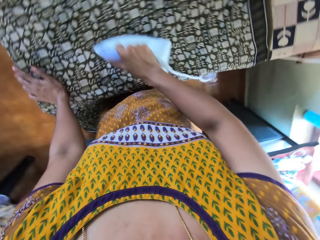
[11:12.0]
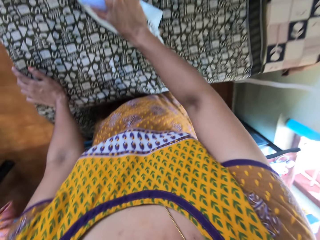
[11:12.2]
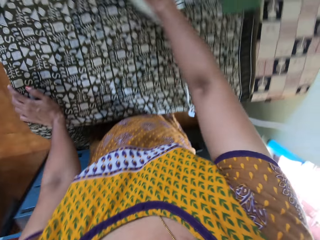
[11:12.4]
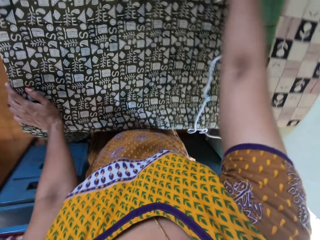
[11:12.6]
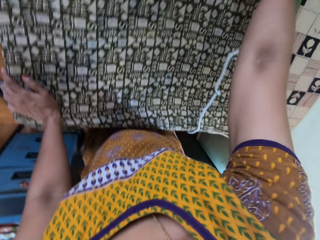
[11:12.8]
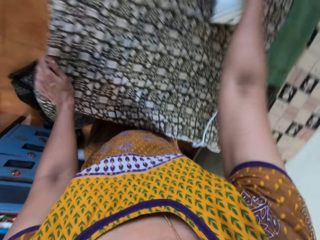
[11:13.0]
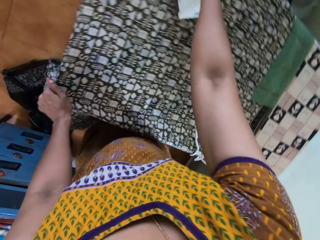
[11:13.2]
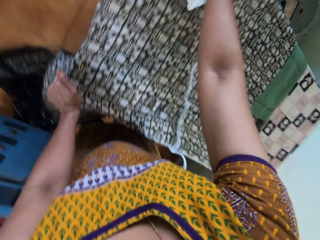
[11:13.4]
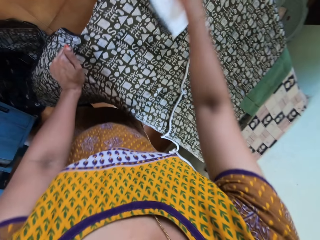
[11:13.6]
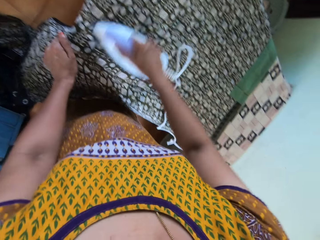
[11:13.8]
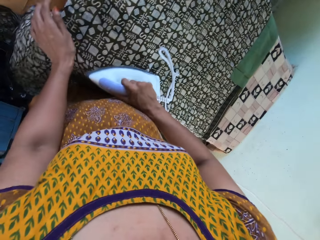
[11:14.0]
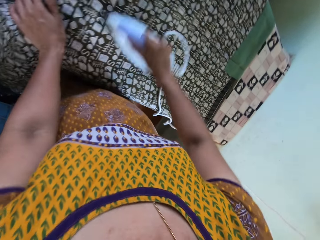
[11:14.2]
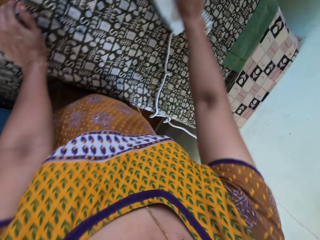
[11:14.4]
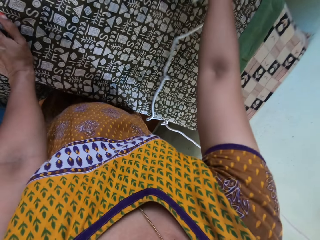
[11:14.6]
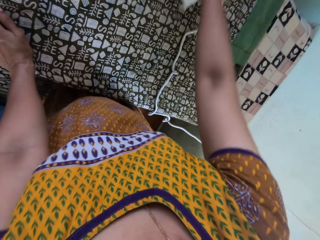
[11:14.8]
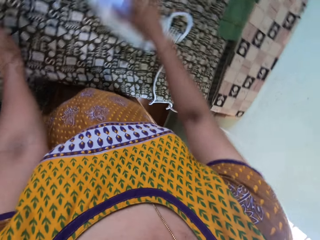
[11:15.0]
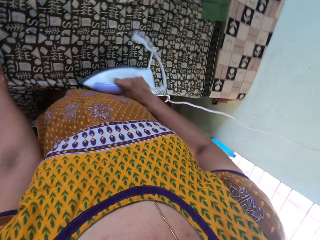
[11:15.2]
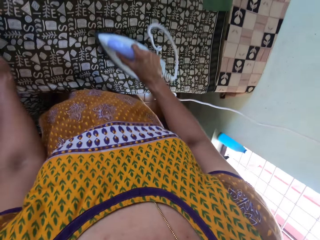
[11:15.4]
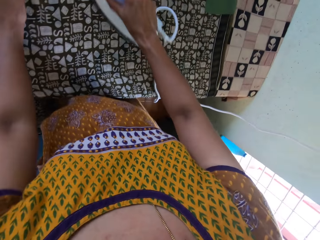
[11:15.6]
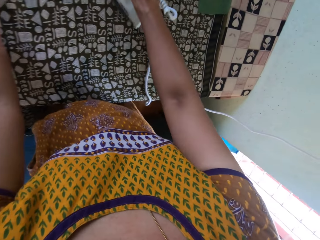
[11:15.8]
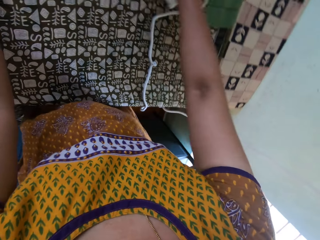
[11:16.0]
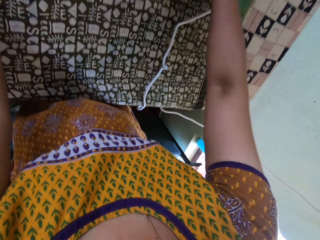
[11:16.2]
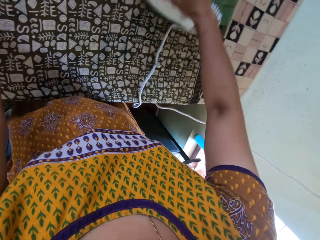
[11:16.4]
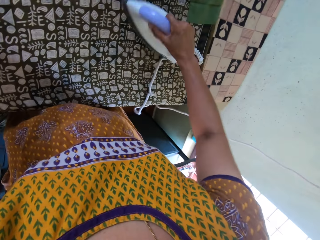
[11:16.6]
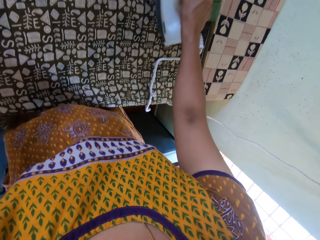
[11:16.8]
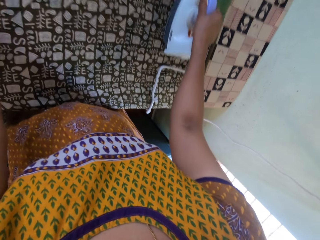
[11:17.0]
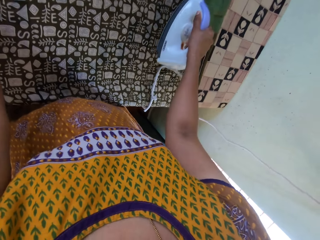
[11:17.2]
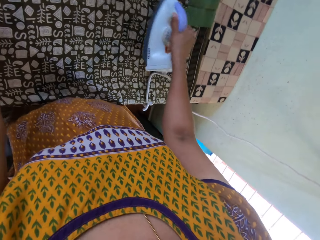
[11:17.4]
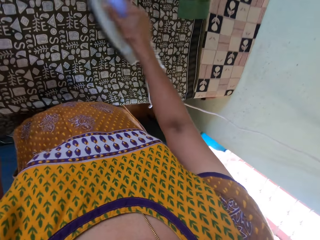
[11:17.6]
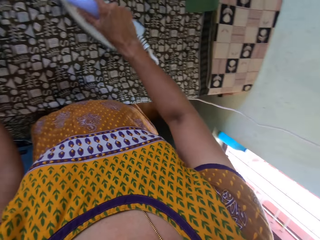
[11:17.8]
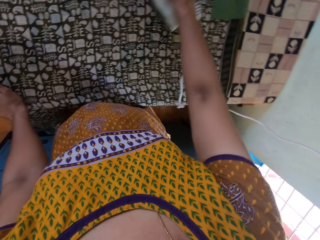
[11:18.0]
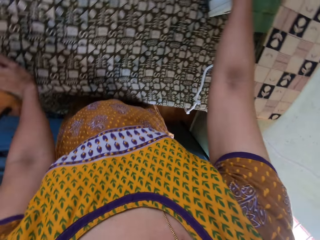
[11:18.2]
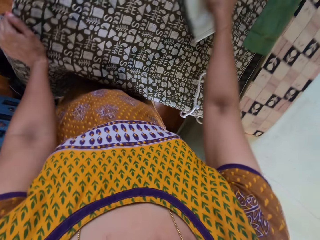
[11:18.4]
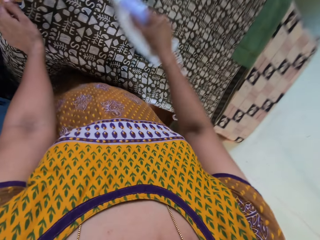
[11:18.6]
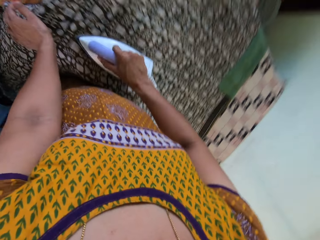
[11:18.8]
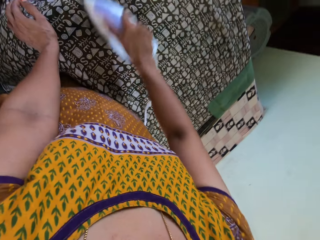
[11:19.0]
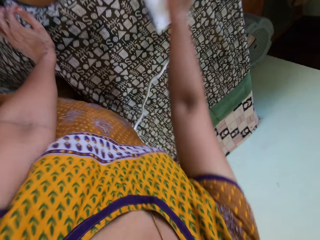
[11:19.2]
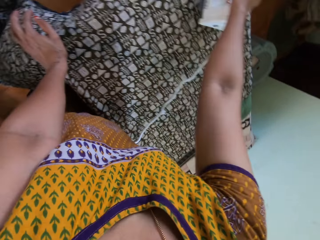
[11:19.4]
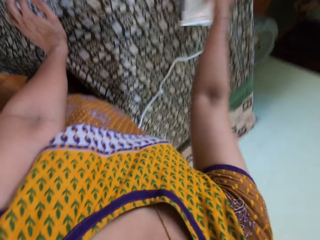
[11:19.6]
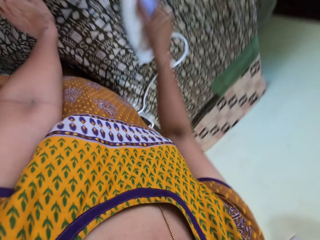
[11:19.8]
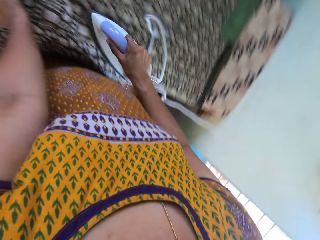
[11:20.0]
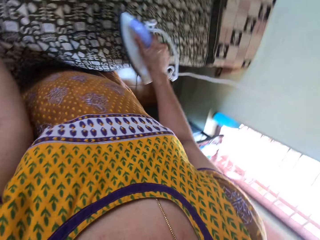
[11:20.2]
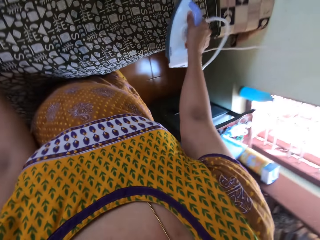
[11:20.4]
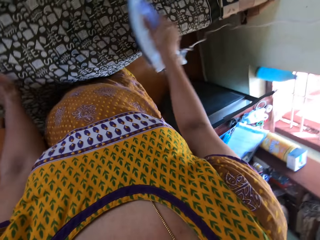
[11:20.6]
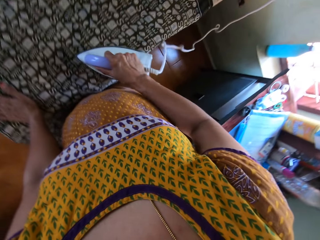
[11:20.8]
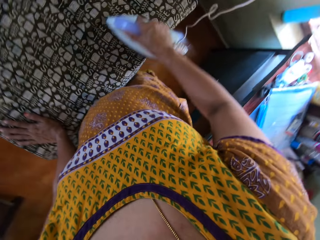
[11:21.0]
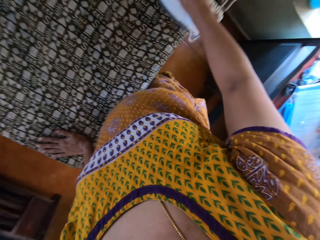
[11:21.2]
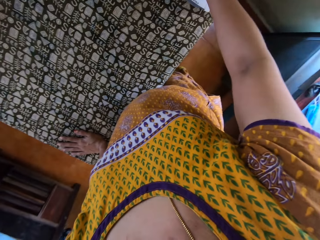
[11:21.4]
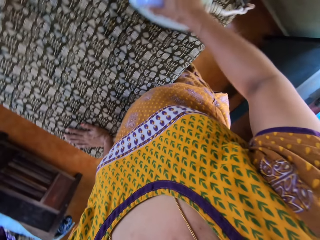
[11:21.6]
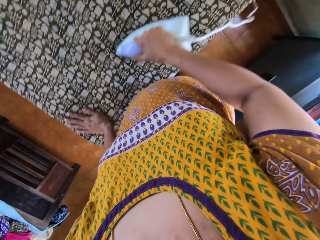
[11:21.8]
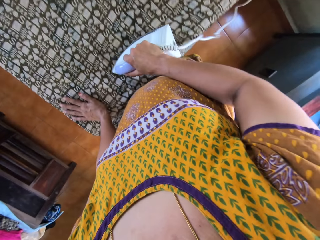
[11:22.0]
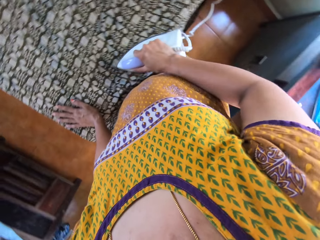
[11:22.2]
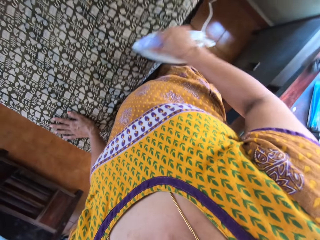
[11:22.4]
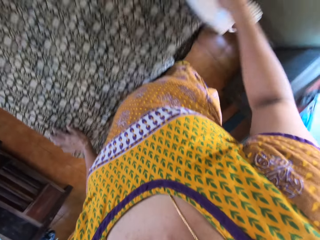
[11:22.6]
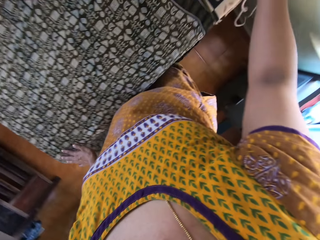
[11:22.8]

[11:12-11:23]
The camera wearer moves her left hand on the fabric on the ironing board. She holds the fabric to the ironing board with her left hand. She holds the fabric to the ironing board with her left hand again. She places her left hand on the fabric on the ironing board.

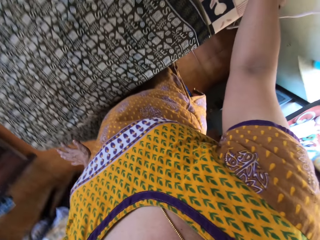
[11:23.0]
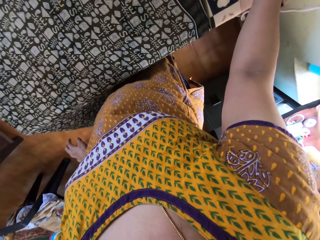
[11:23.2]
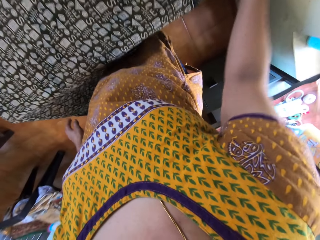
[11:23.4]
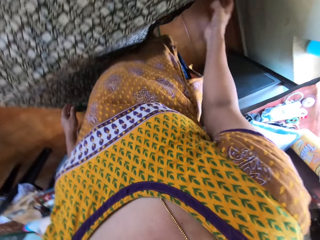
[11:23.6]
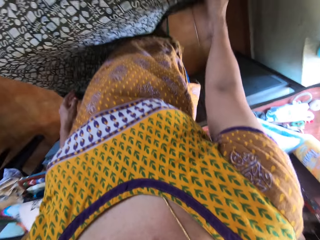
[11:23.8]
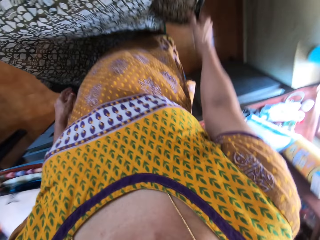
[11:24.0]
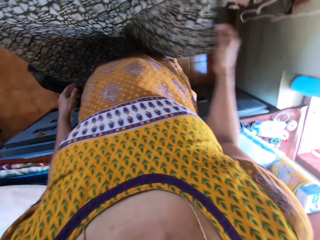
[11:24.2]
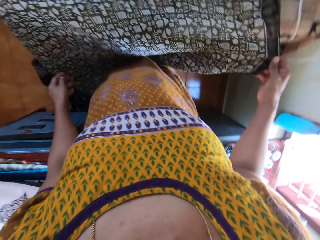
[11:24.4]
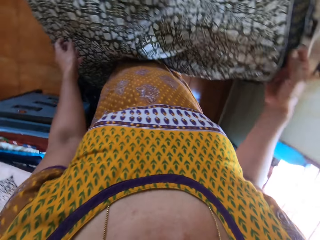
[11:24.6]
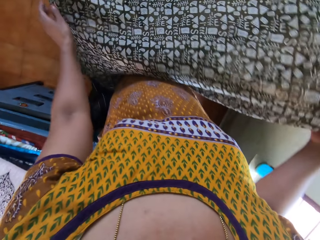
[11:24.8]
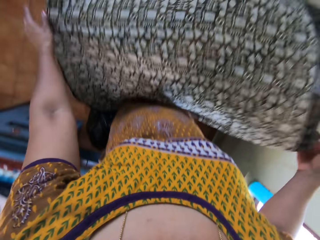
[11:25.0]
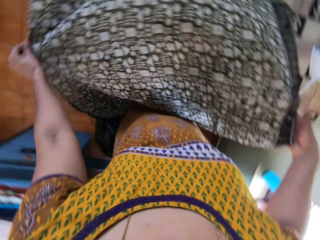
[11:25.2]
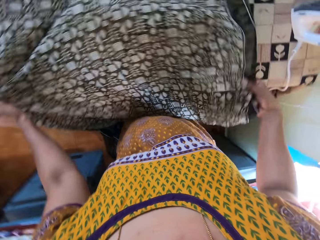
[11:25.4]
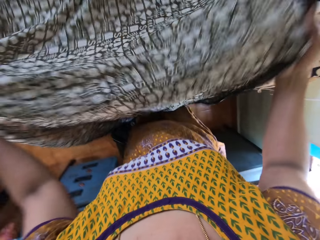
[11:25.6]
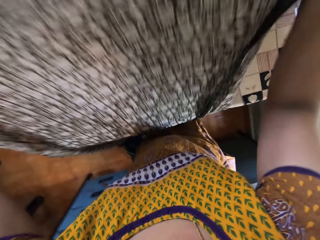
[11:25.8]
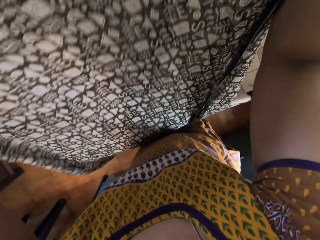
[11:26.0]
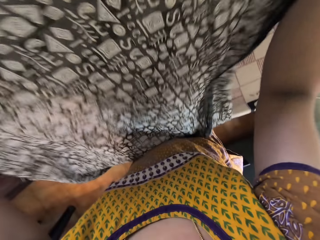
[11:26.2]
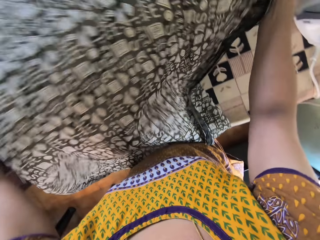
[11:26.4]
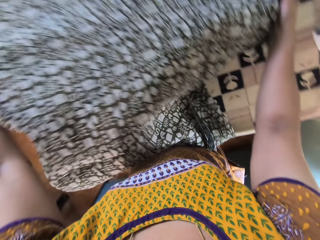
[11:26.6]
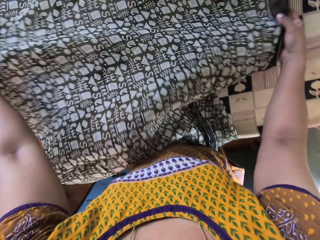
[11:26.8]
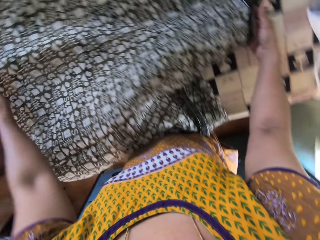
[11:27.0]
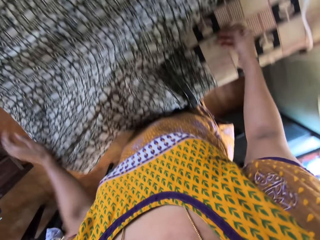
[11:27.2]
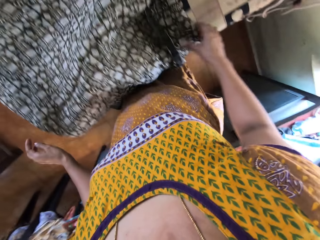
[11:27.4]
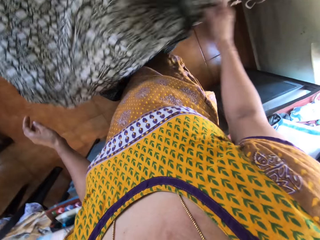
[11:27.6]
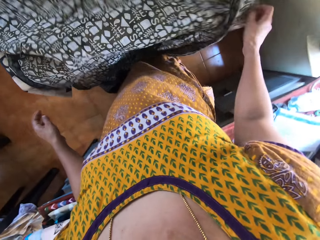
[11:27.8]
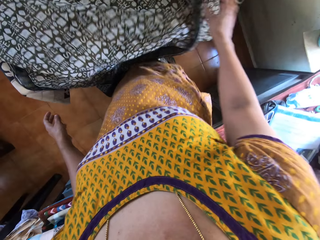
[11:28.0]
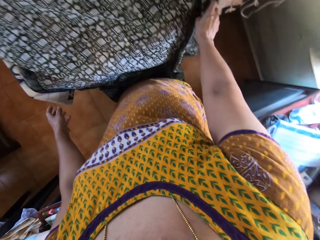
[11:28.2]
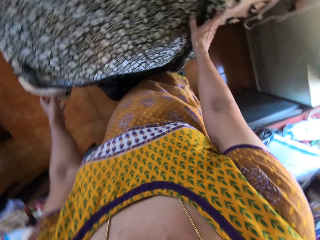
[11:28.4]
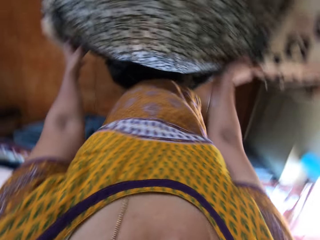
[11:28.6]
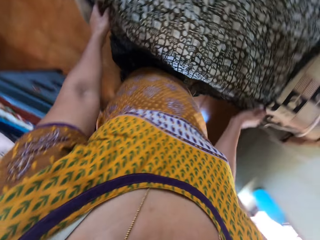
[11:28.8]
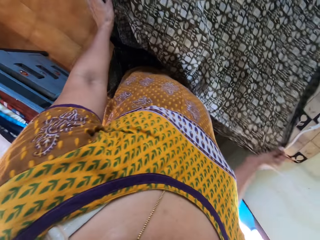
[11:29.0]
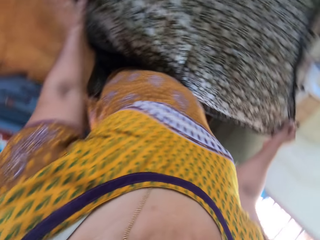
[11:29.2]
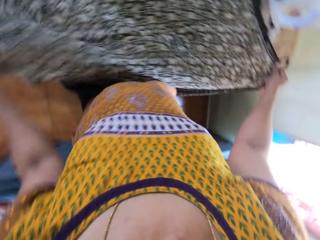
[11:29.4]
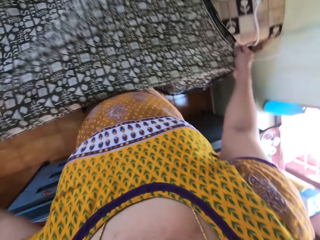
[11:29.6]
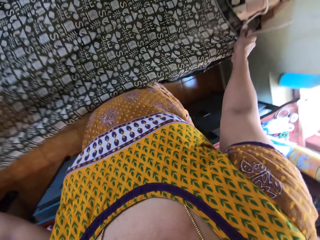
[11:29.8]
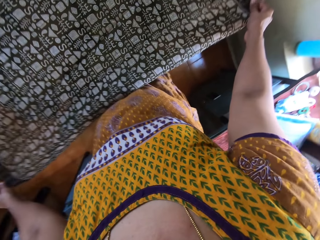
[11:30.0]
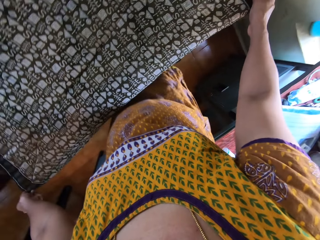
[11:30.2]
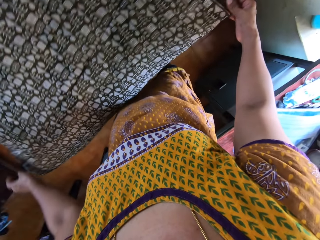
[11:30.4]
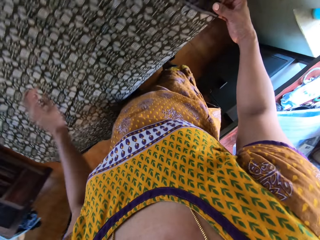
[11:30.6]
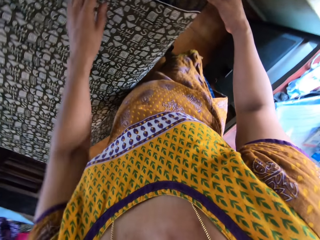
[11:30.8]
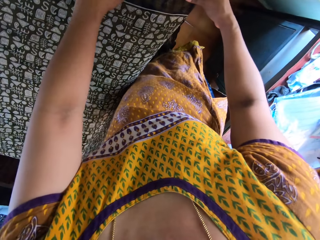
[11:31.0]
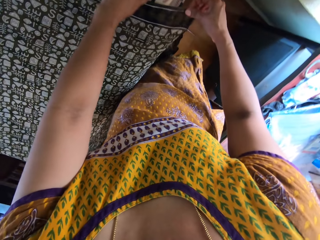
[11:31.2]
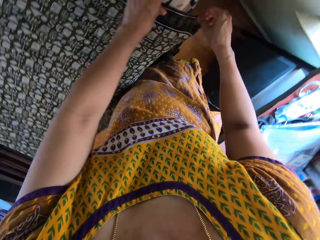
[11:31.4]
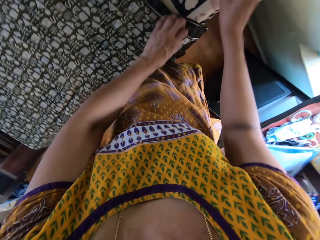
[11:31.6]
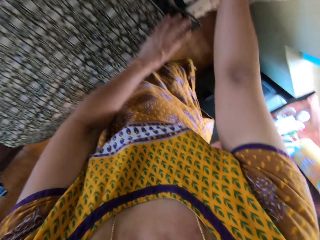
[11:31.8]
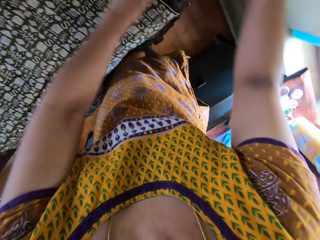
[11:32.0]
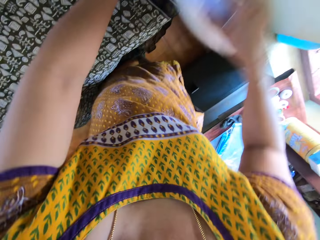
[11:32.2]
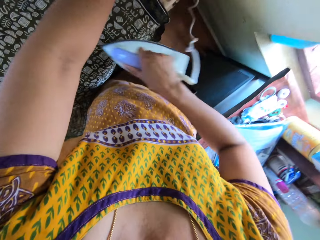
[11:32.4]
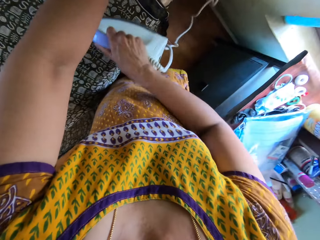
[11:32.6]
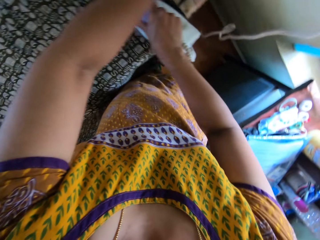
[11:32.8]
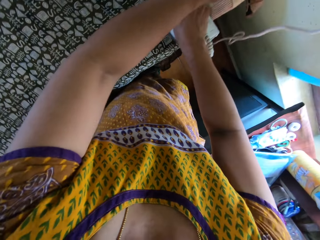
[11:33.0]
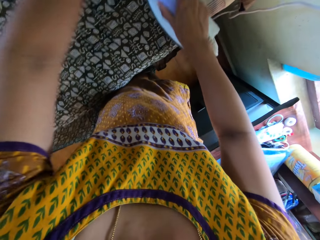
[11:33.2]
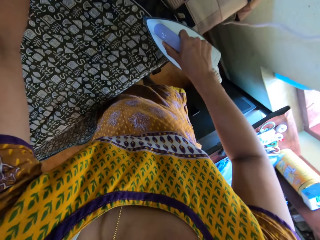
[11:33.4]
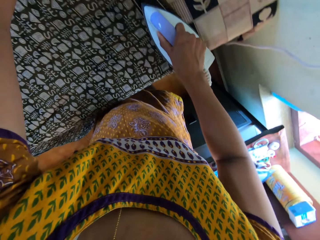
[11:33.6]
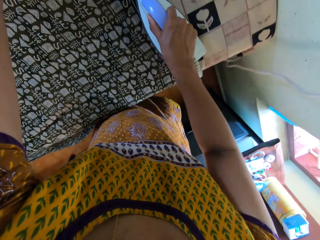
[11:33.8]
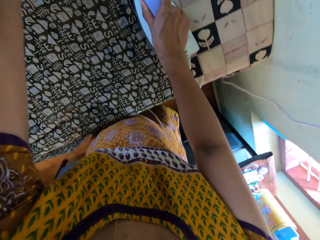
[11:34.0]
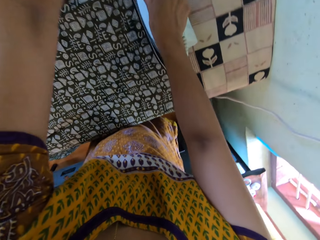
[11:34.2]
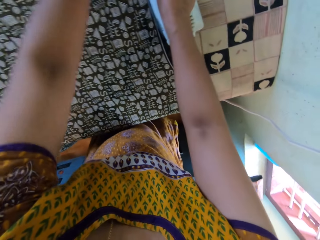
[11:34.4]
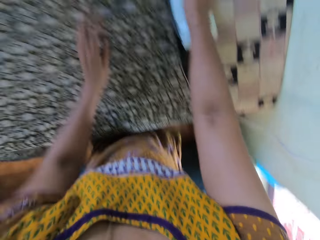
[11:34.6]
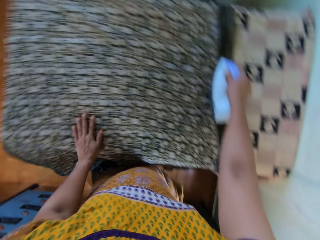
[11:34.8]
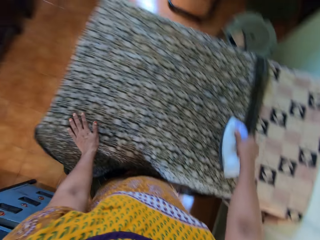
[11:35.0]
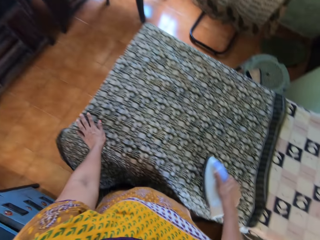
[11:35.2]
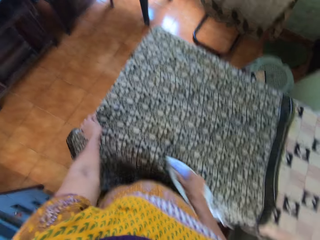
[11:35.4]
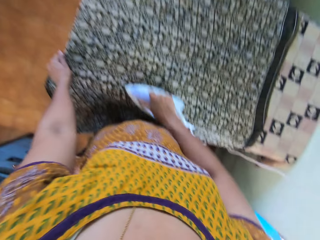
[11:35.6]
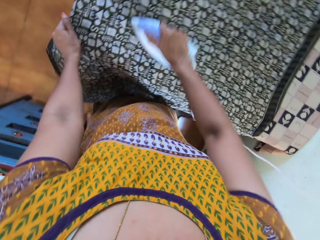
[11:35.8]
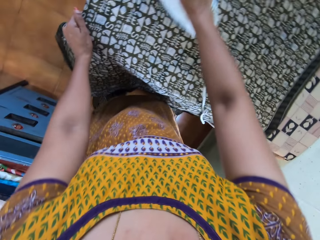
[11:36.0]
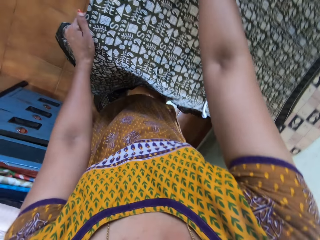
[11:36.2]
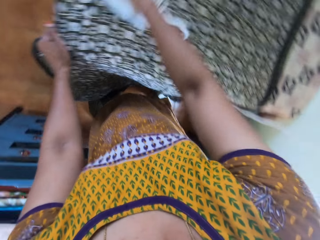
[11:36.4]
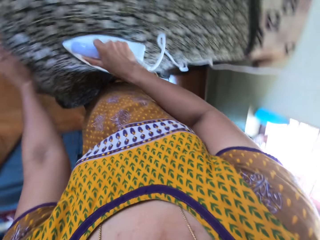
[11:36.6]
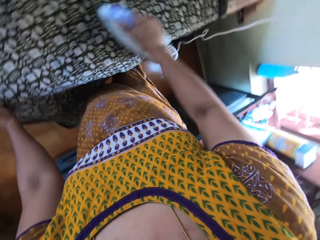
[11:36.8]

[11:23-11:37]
The camera wearer places the electric iron on the ironing board with her right hand. She raises the fabric from the ironing board with her right hand. She raises the fabric from the ironing board with both hands. She places the fabric on the ironing board with both hands. She adjusts the fabric on the ironing board with her right hand. She adjusts the fabric on the ironing board with her right hand again. She adjusts the fabric on the ironing board with both hands. She touches the fabric with her left hand. She holds the electric iron with her right hand. She irons the fabric on the ironing board with the electric iron in her right hand. She touches the fabric with her left hand. She holds the fabric to the ironing board with her left hand.
